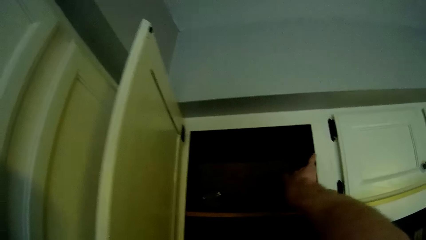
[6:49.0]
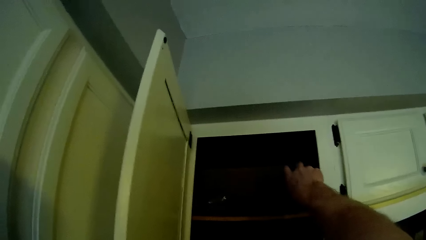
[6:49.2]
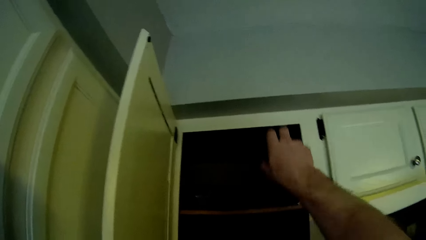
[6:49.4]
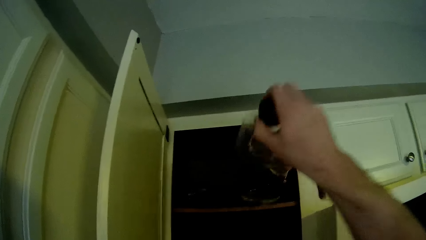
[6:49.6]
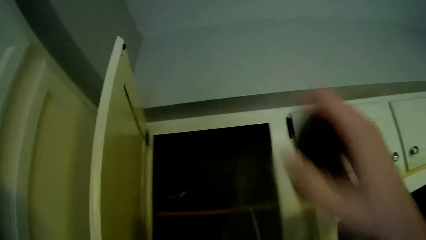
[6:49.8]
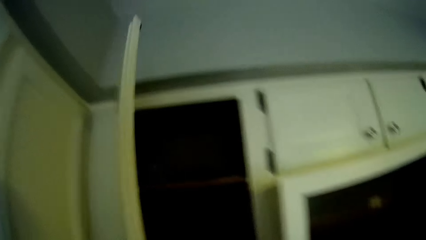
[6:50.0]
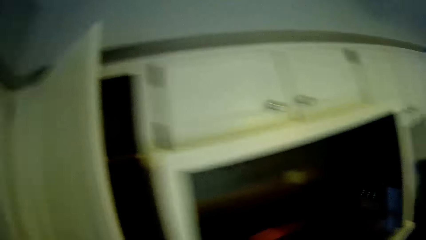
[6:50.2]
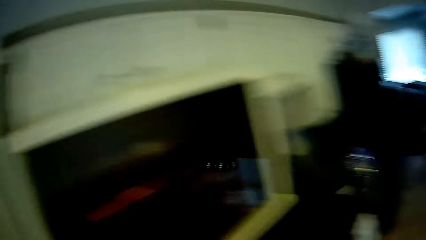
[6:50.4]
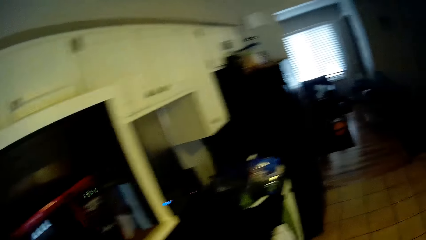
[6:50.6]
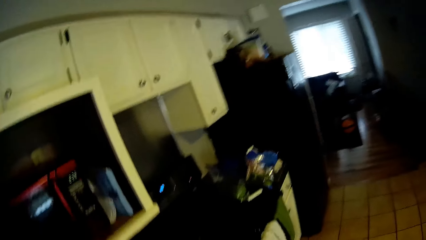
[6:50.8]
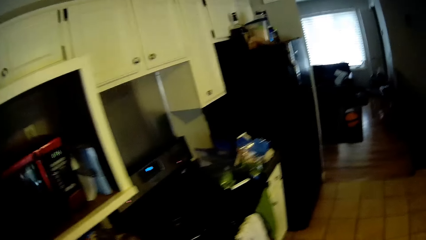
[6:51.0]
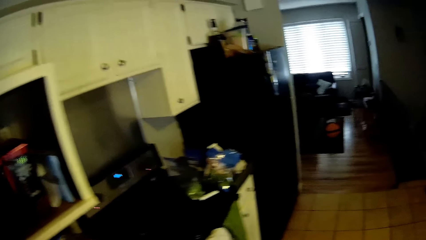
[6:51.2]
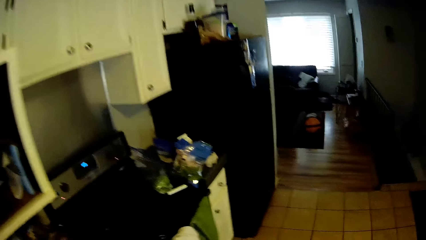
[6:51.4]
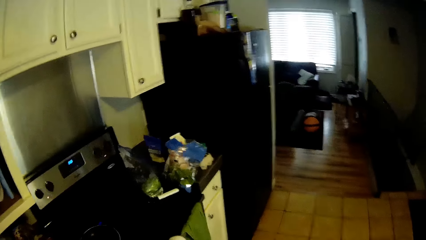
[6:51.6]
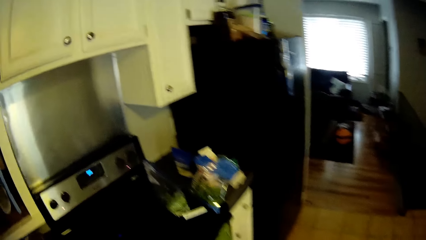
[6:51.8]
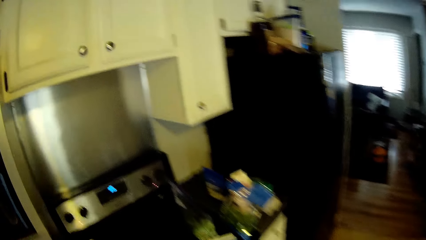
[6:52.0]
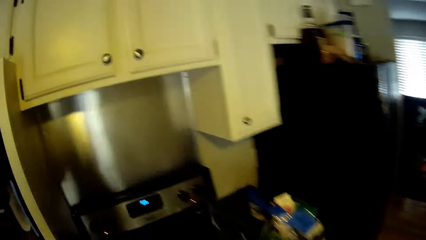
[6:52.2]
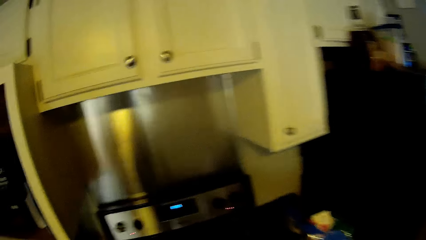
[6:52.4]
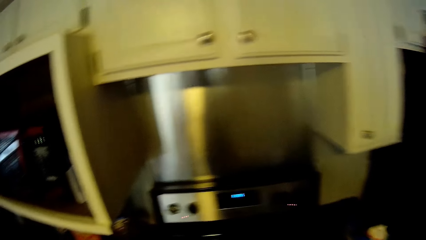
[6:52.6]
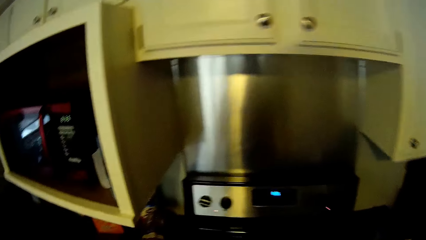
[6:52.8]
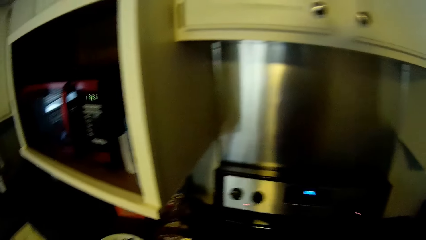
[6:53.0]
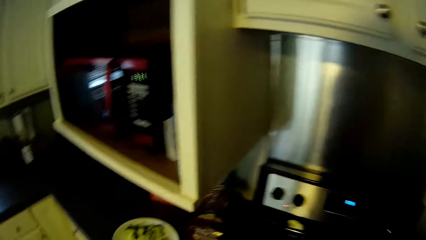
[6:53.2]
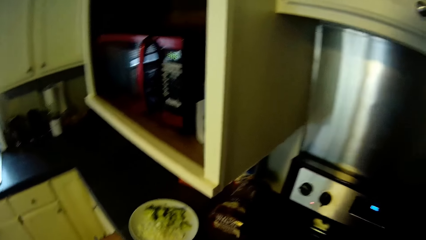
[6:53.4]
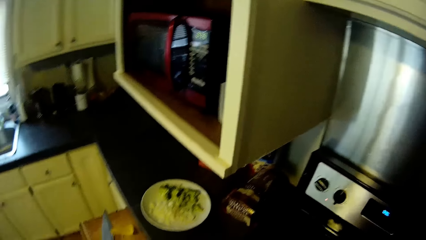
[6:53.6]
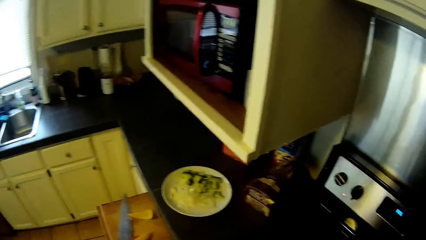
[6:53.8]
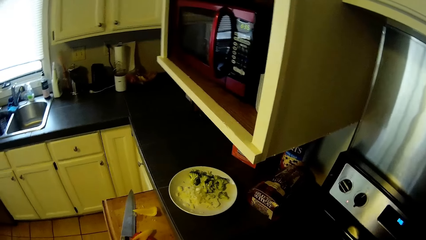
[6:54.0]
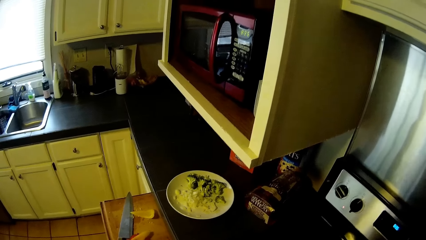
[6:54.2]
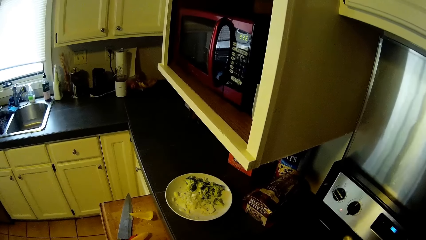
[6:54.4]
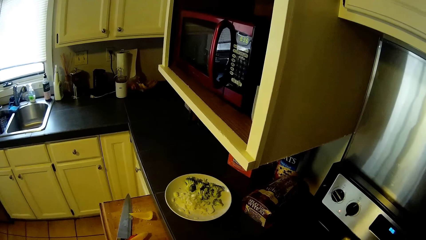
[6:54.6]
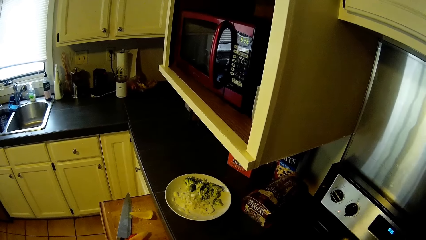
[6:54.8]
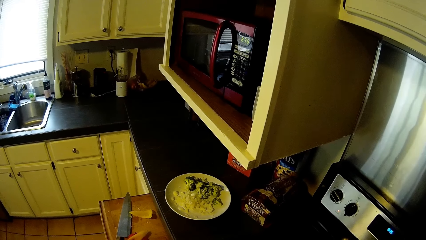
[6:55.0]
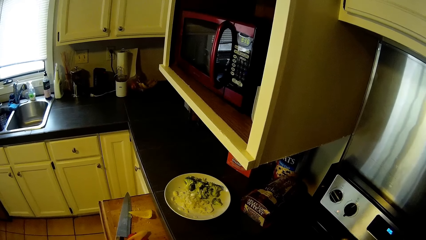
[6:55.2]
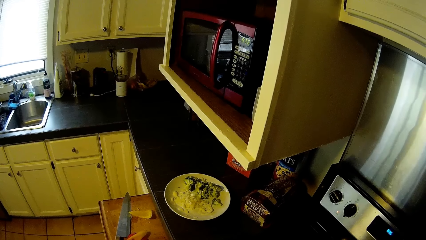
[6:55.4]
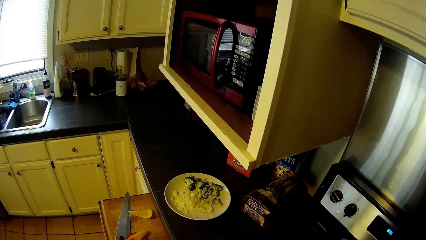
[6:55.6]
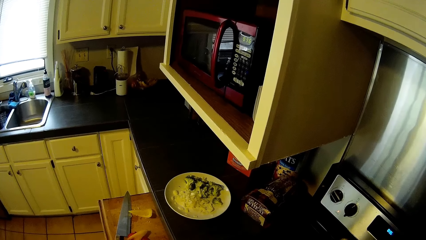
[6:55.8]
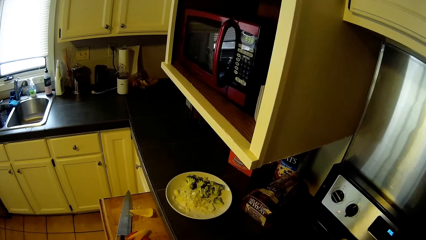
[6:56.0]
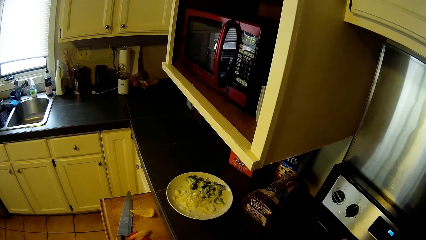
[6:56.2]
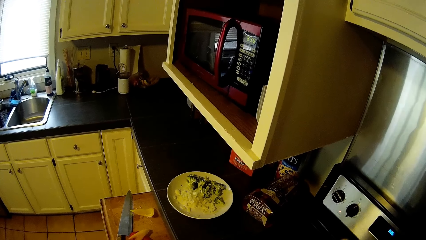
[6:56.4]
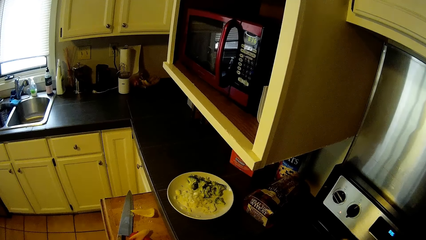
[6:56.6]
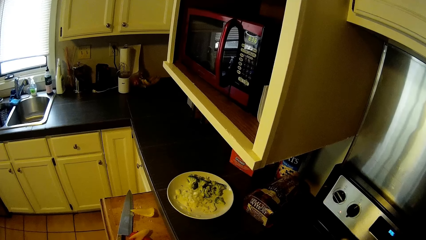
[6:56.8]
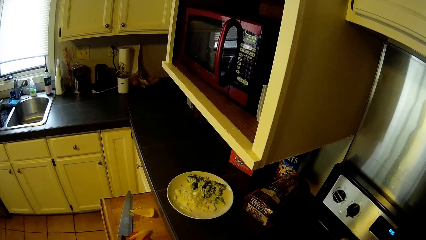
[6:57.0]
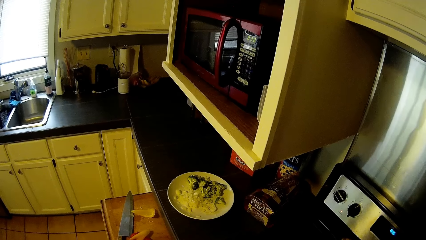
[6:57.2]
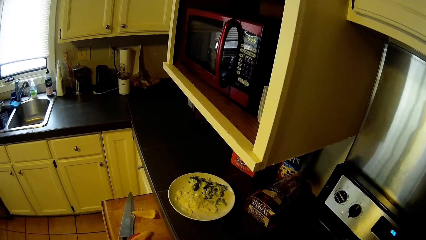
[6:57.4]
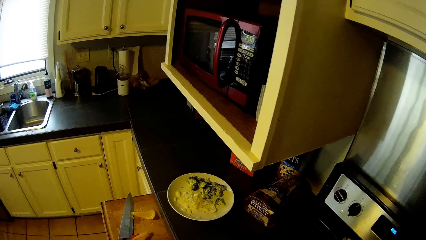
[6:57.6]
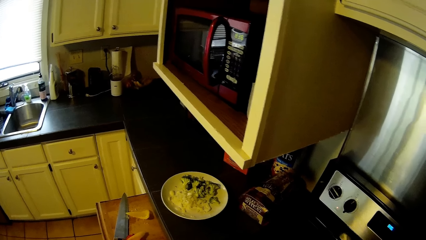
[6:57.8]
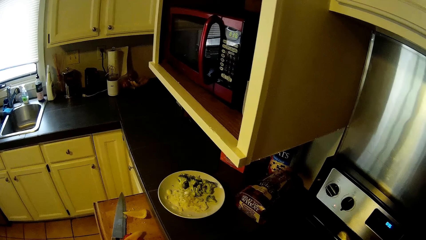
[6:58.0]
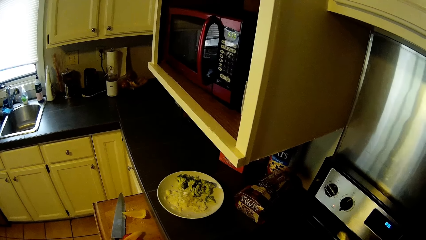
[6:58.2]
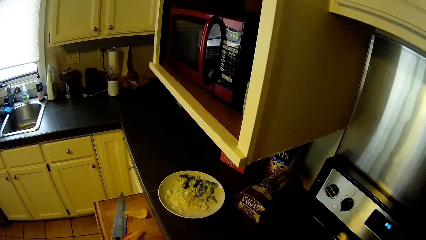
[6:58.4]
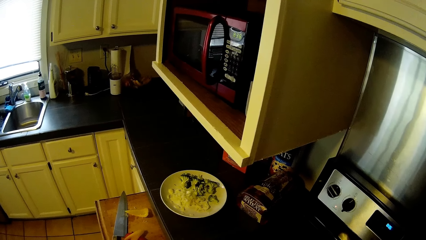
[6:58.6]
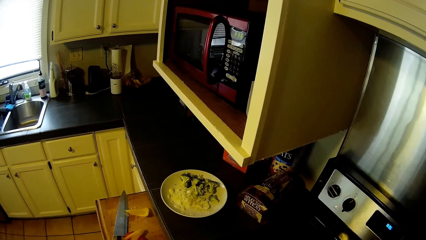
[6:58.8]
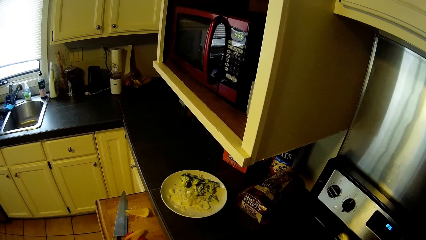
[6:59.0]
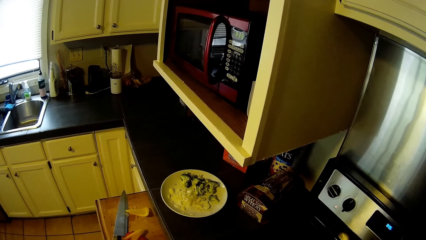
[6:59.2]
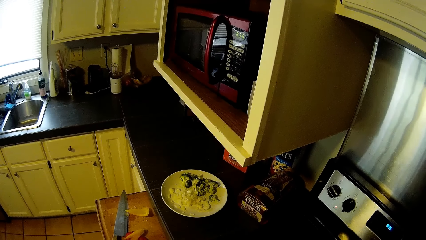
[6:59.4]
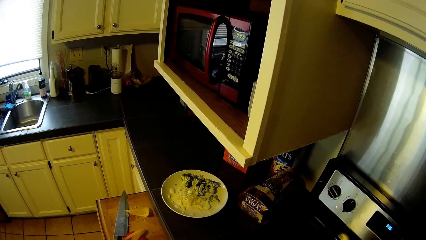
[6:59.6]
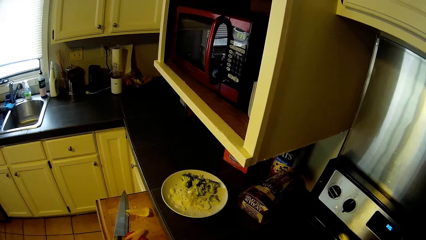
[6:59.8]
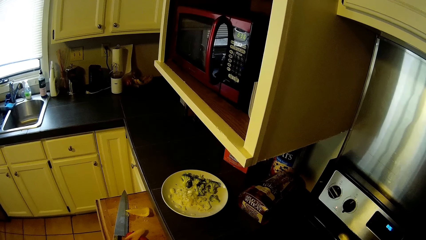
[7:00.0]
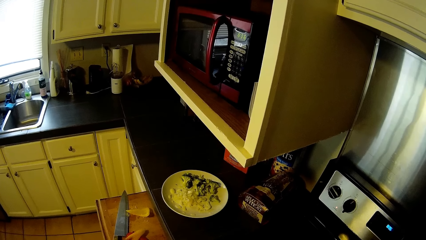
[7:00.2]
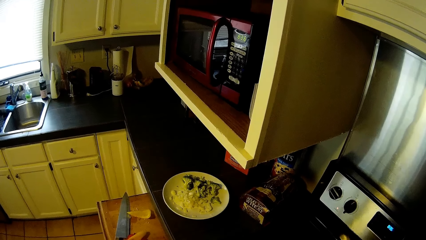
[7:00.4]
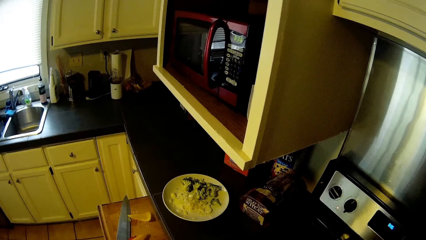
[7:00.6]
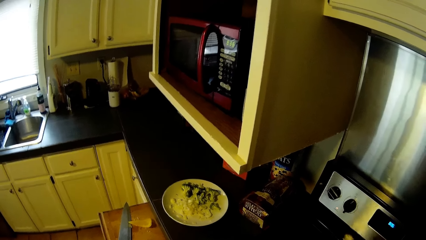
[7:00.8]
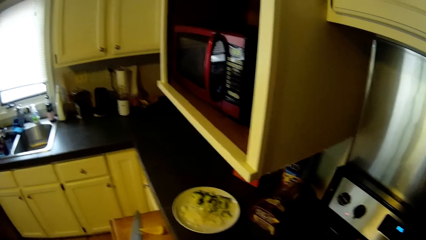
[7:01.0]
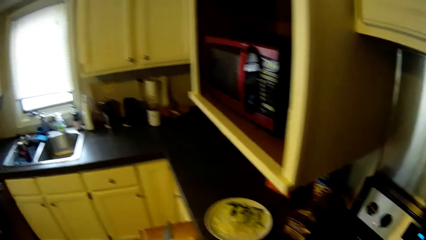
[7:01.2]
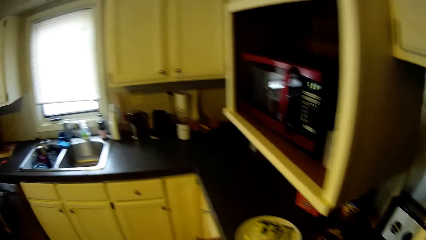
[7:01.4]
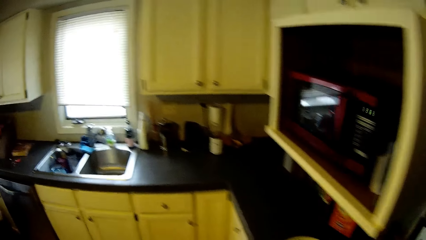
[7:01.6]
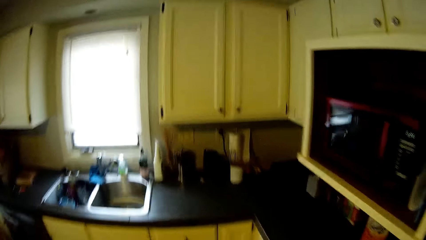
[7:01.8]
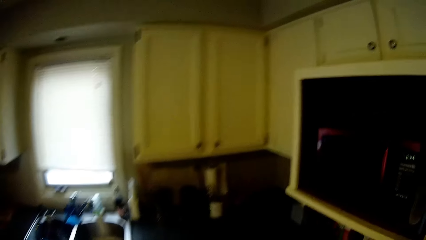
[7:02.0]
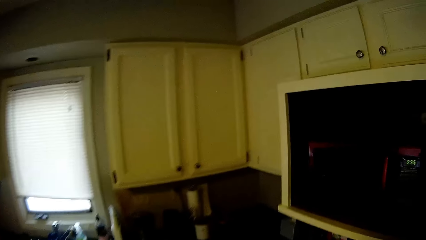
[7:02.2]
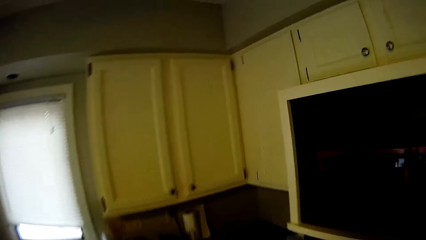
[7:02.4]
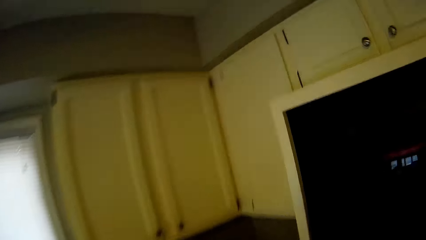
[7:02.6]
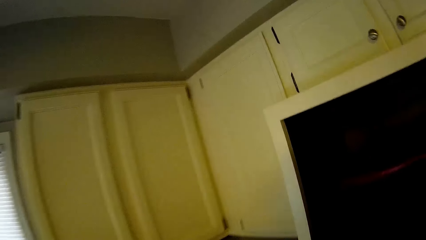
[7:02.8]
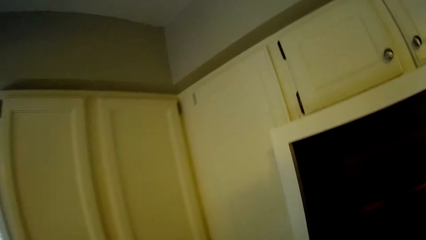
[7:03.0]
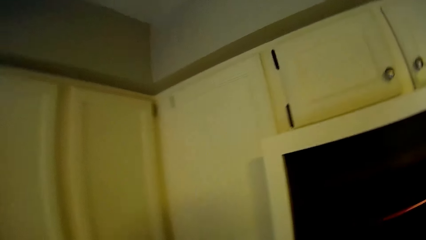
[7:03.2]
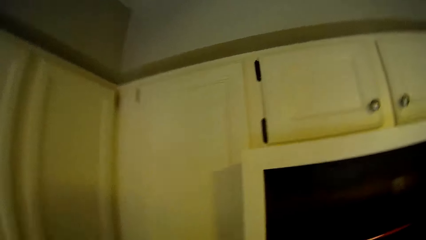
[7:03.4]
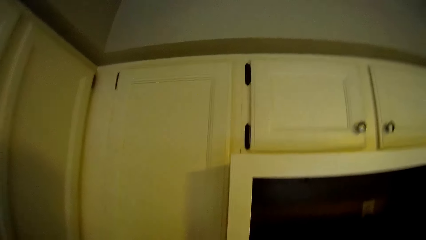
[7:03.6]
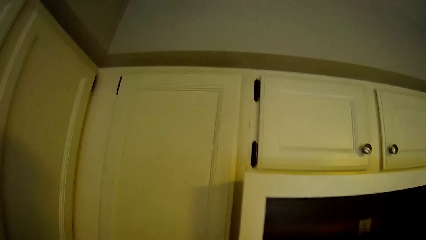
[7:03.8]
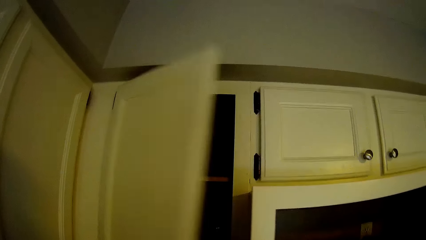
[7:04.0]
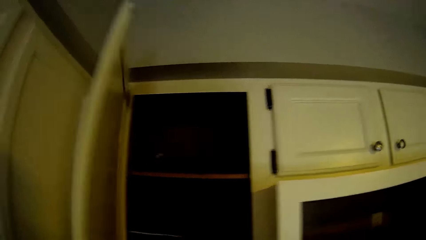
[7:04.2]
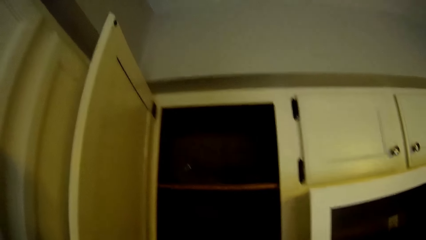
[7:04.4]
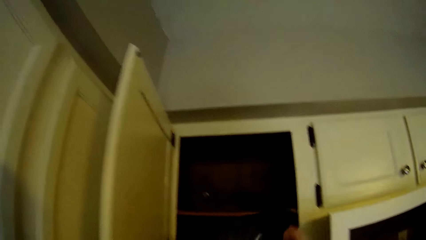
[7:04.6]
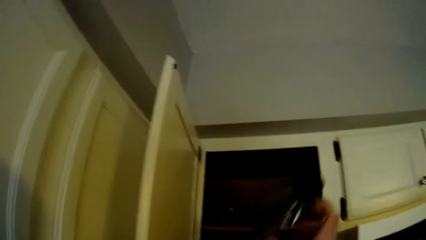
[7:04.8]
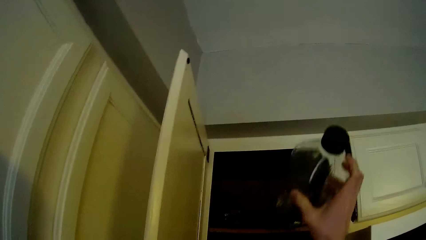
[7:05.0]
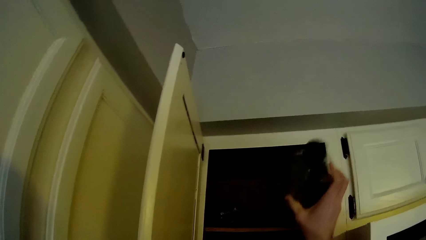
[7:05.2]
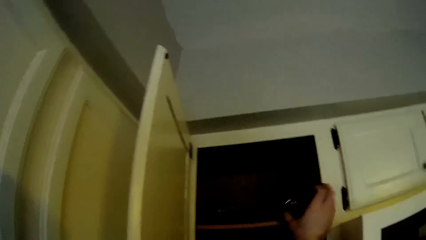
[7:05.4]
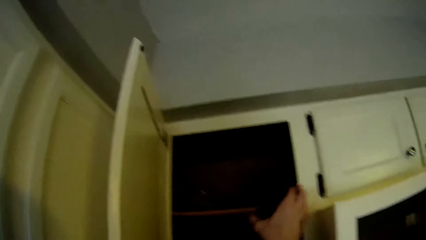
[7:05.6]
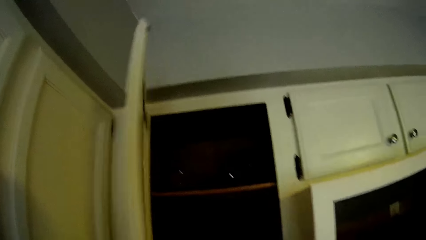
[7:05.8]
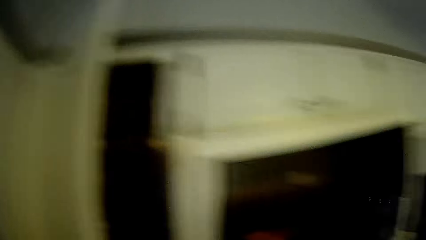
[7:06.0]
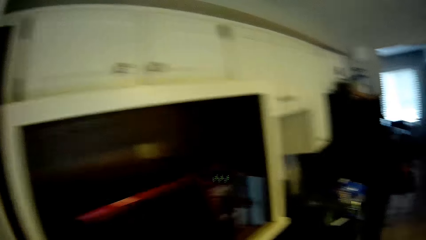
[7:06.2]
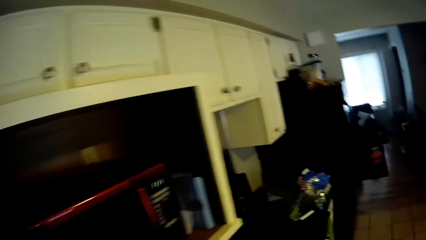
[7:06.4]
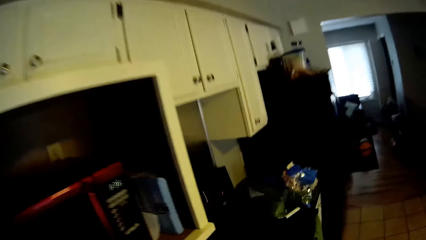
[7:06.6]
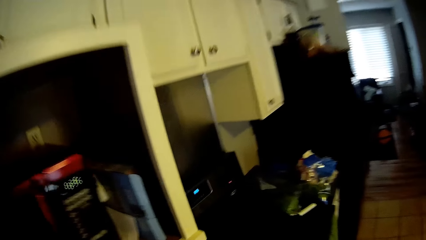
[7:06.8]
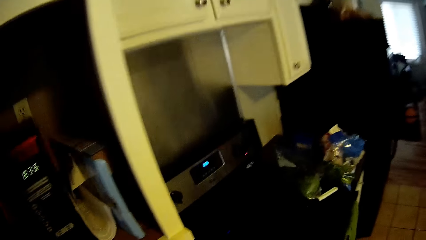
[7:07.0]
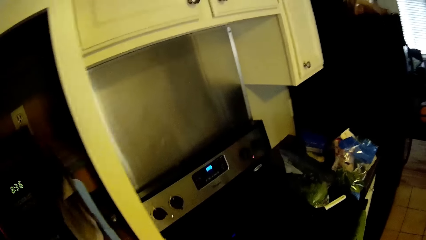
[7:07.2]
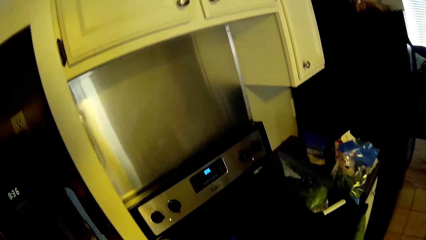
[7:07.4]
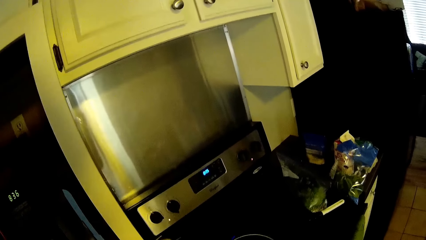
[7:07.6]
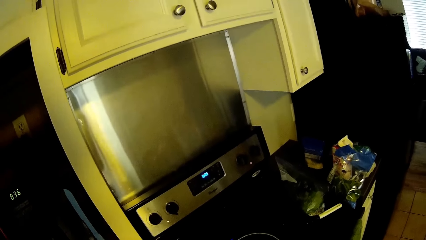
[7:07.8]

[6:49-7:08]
The camera wearer takes a glass bottle from the cabinet with his right hand. He closes the cabinet door. He carries the bottle to the cooker. He stands in front of the cooker. He carries the bottle back to the cabinet. He opens the cabinet door with his left hand. He puts the bottle in the cabinet with his right hand. He closes the cabinet door. He walks to the cooker.
